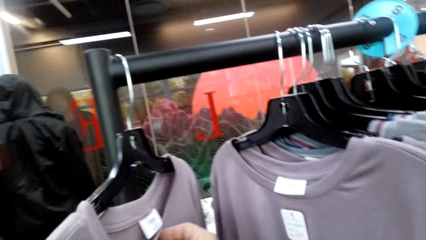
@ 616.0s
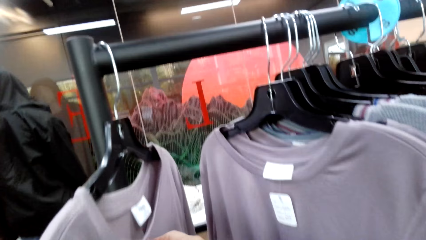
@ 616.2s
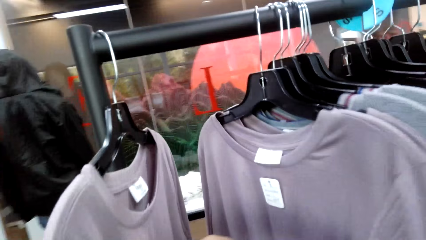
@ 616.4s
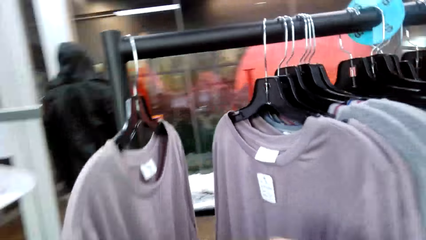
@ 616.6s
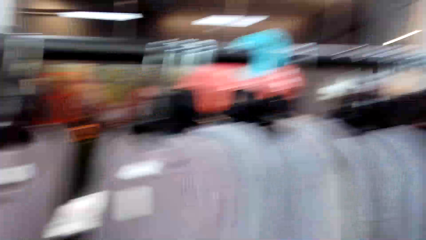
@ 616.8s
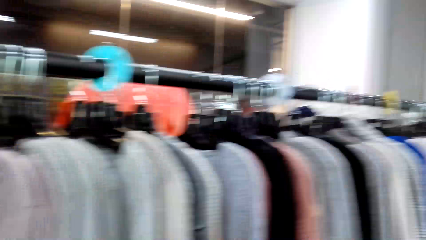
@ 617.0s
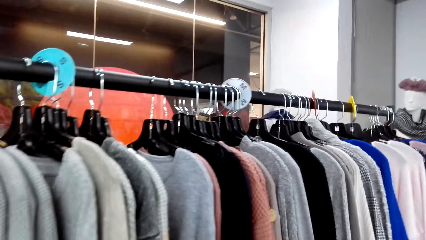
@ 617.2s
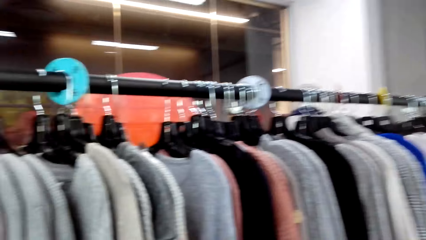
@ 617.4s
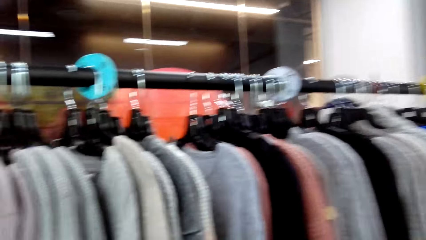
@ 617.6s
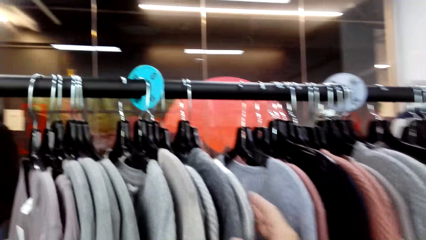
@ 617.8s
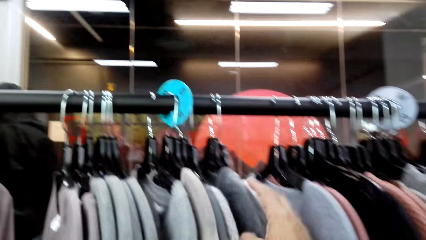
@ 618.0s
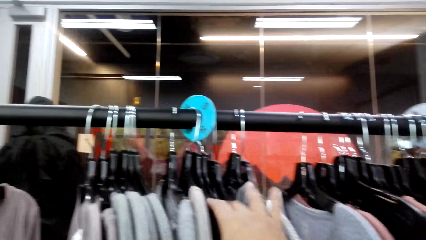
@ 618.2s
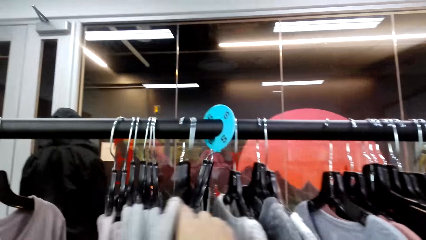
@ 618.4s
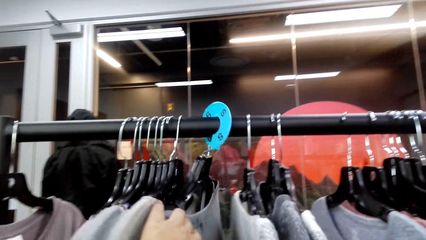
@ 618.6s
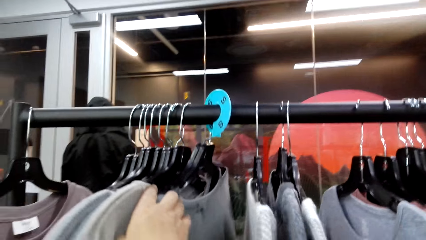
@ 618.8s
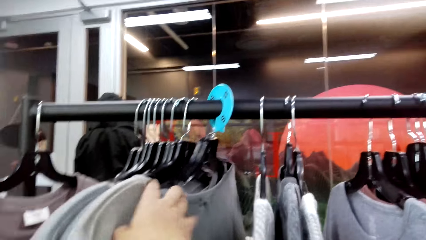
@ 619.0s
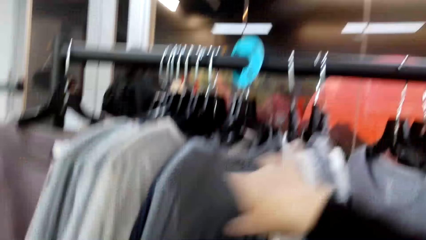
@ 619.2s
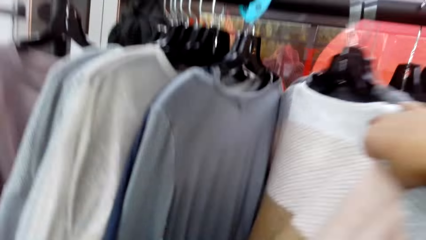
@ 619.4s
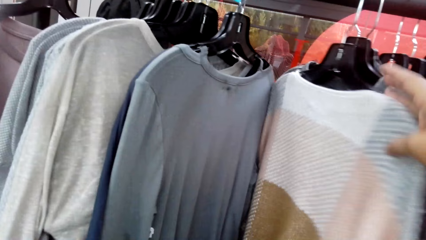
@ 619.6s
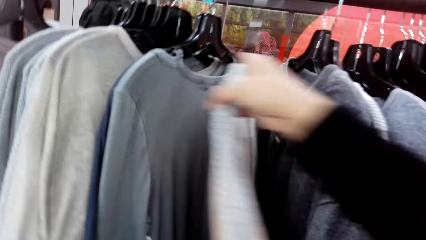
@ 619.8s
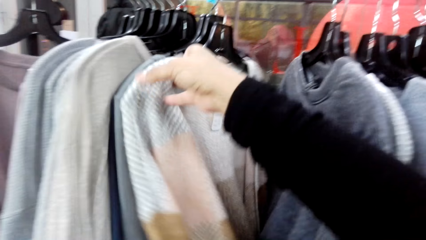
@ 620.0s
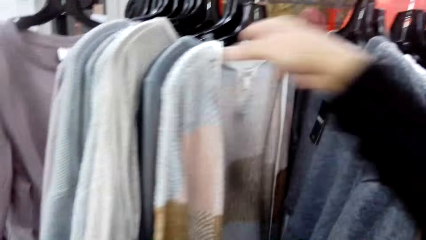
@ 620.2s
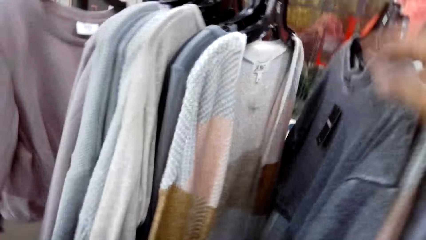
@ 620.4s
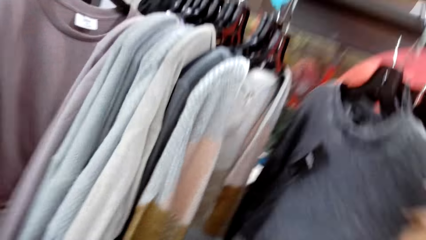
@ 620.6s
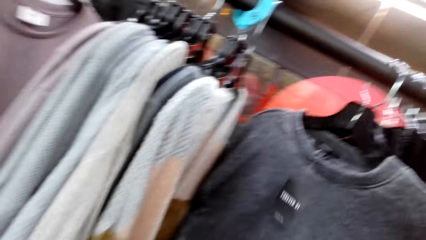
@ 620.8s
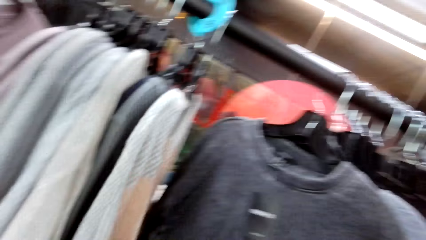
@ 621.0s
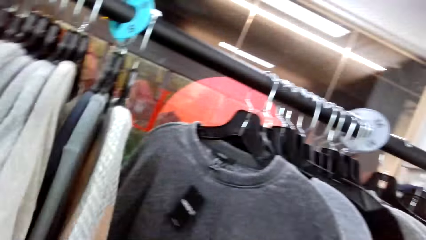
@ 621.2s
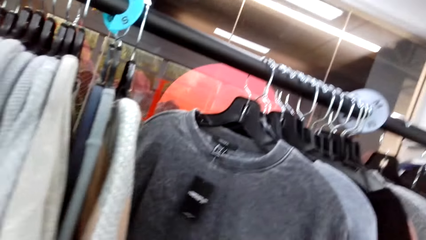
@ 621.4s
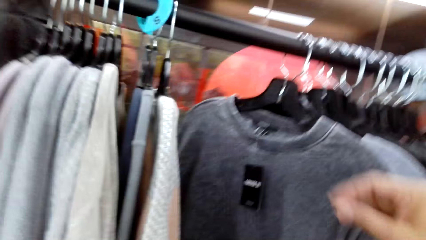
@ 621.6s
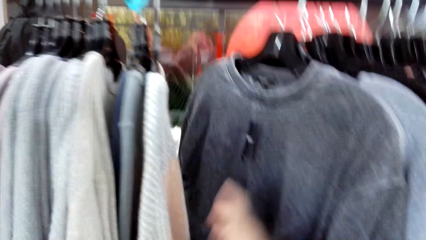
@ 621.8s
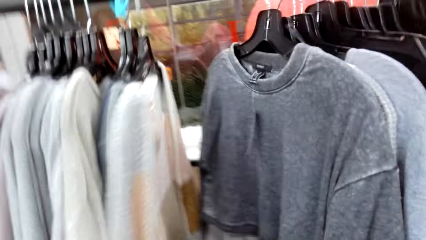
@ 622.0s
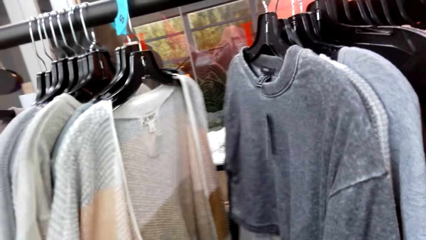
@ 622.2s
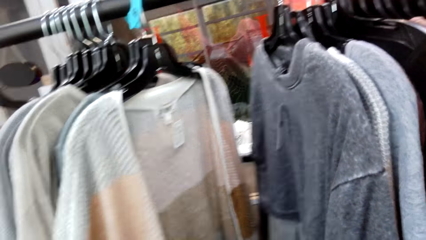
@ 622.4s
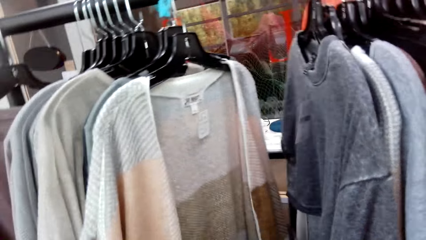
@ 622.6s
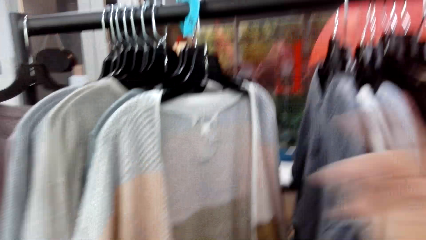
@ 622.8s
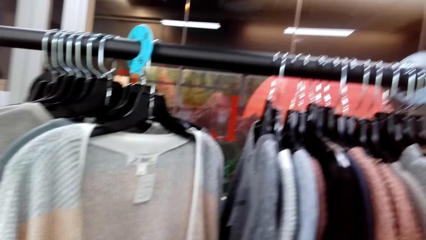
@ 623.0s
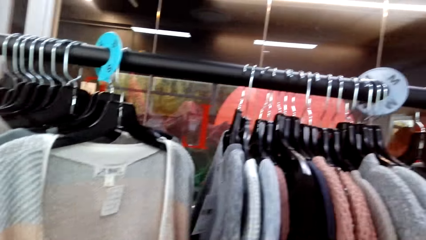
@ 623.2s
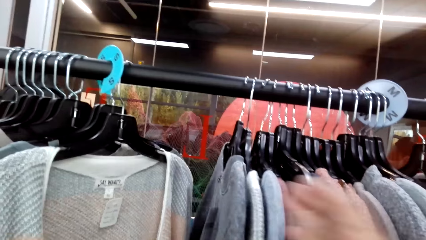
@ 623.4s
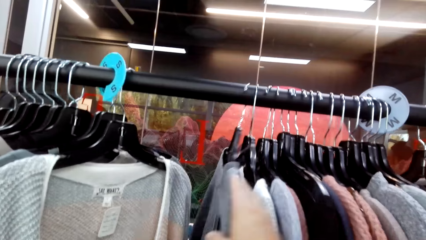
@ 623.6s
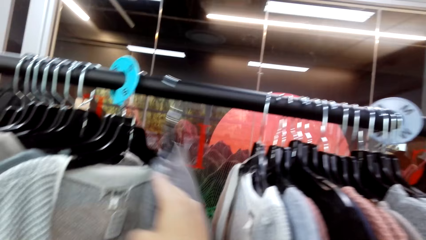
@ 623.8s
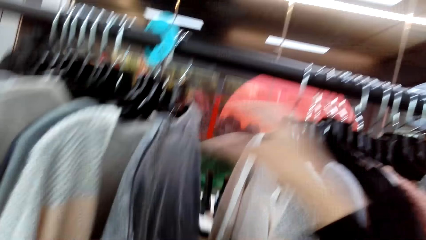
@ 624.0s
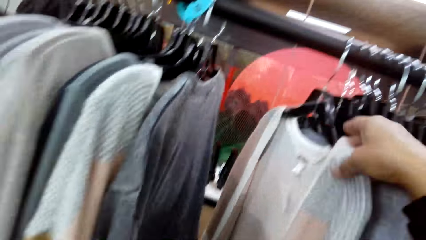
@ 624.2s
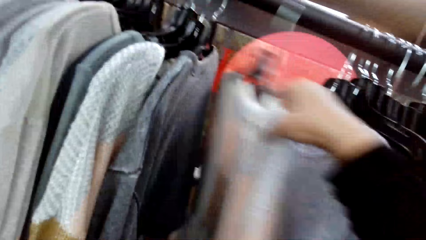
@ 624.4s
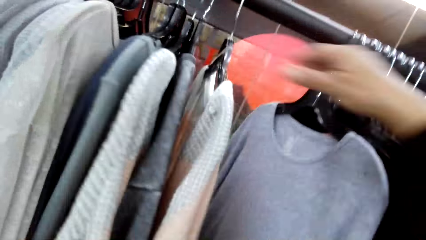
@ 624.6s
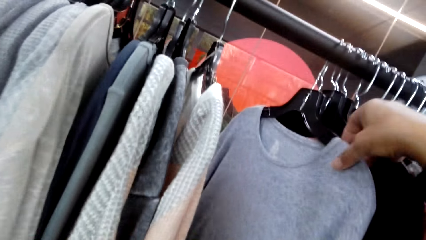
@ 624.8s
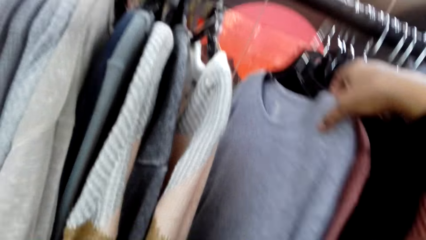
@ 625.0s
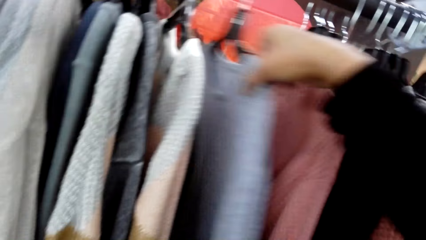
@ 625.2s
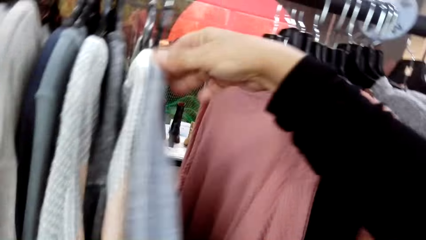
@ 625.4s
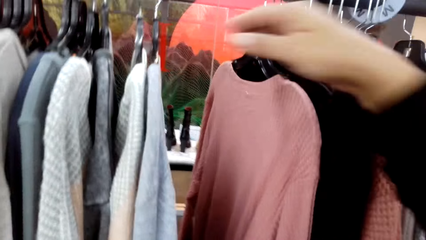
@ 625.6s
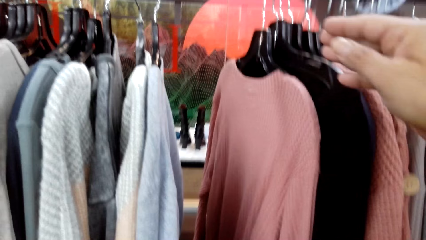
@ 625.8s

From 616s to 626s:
The camera wearer walks around the clothing store. They move tops on the clothing line and look at the tops on the clothing line.

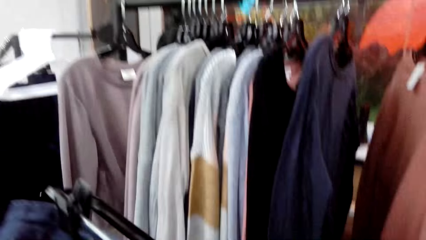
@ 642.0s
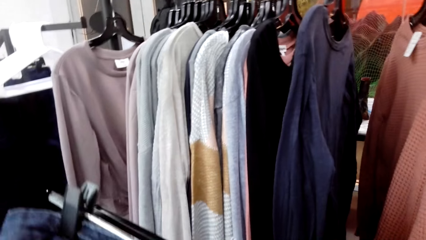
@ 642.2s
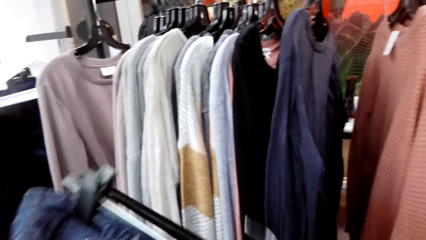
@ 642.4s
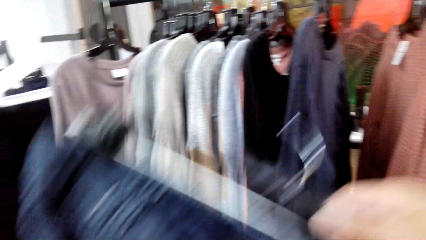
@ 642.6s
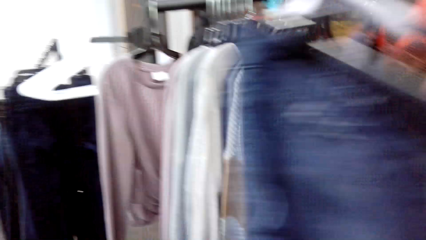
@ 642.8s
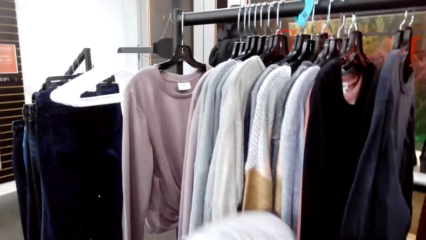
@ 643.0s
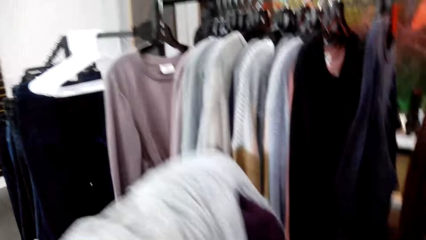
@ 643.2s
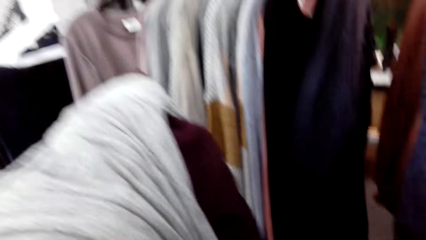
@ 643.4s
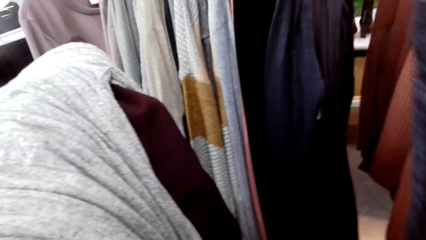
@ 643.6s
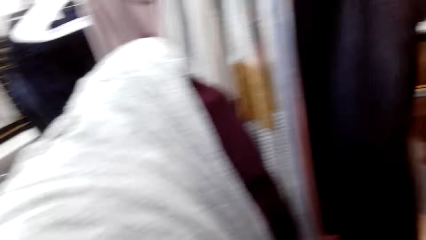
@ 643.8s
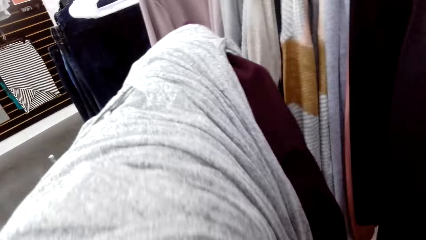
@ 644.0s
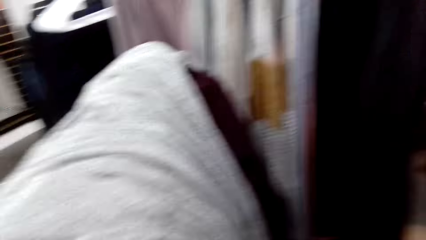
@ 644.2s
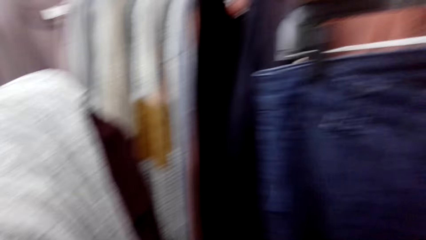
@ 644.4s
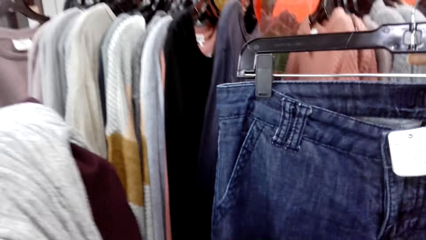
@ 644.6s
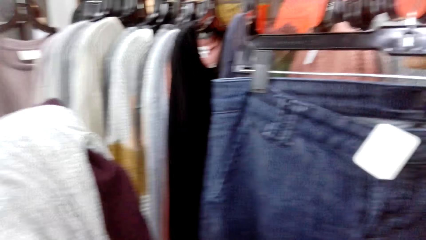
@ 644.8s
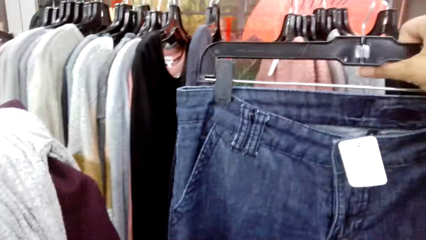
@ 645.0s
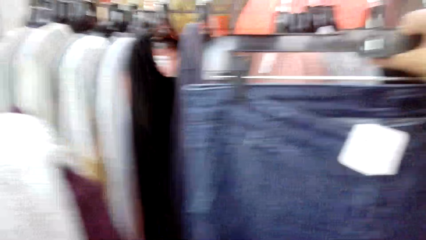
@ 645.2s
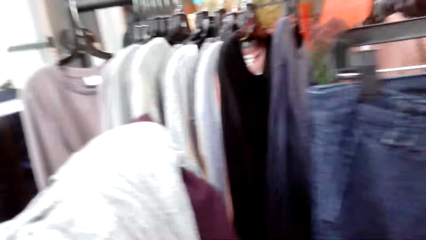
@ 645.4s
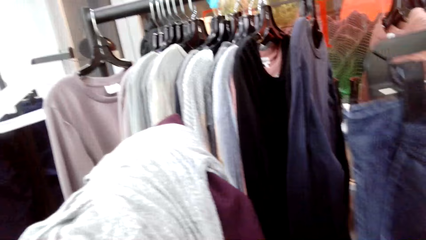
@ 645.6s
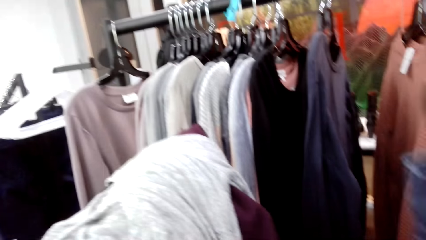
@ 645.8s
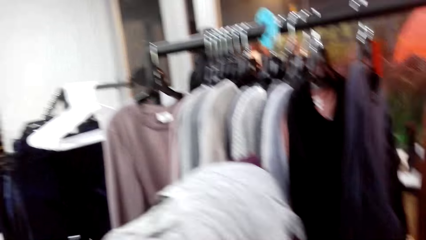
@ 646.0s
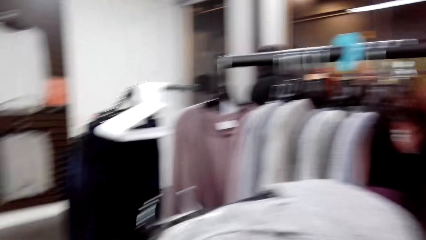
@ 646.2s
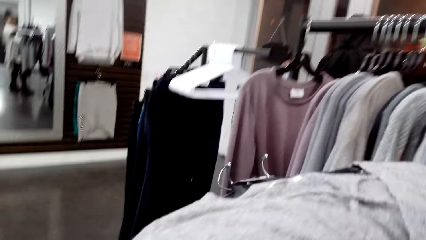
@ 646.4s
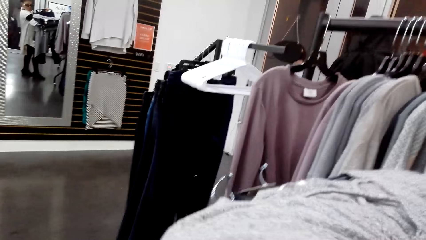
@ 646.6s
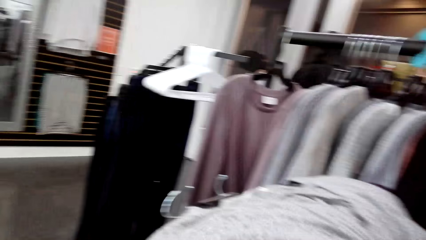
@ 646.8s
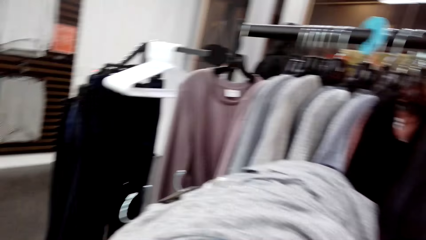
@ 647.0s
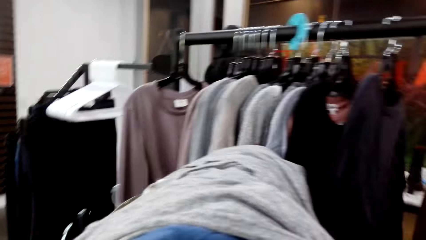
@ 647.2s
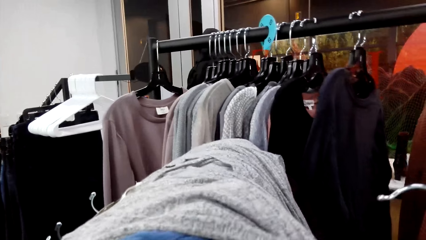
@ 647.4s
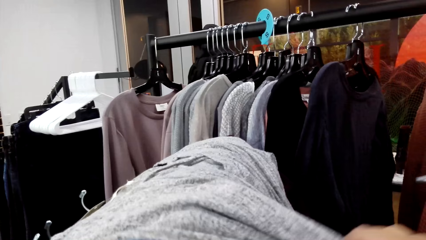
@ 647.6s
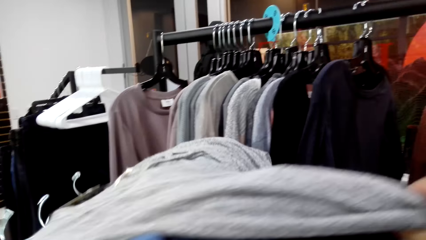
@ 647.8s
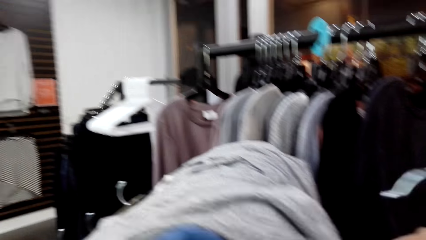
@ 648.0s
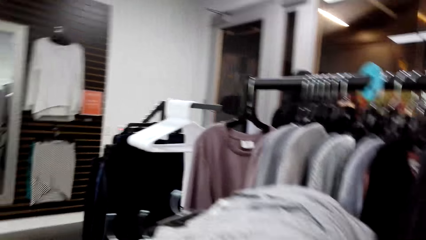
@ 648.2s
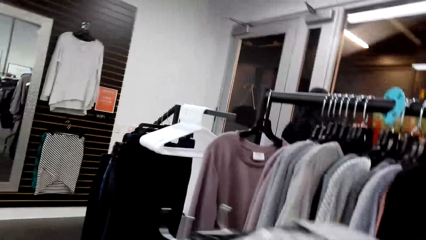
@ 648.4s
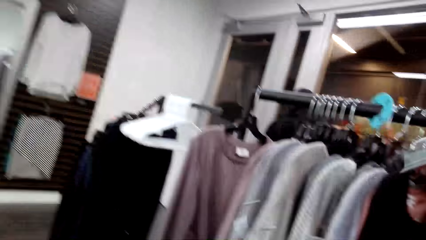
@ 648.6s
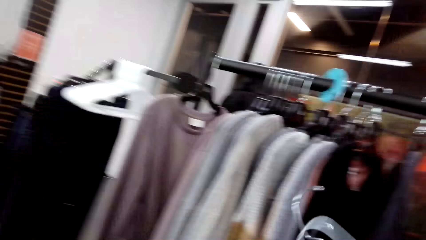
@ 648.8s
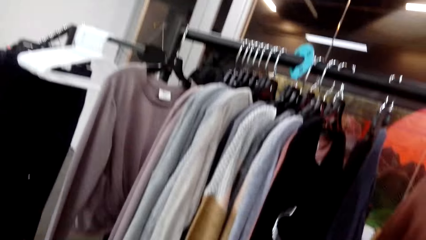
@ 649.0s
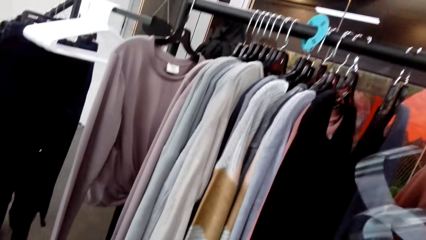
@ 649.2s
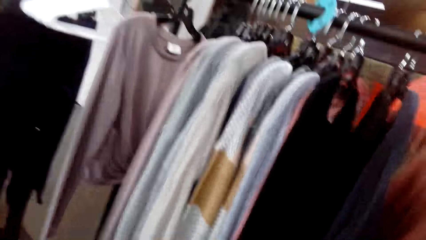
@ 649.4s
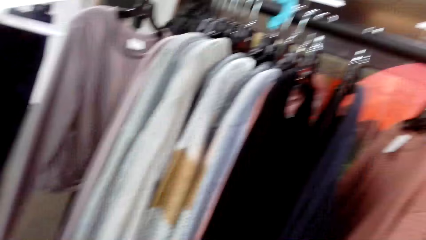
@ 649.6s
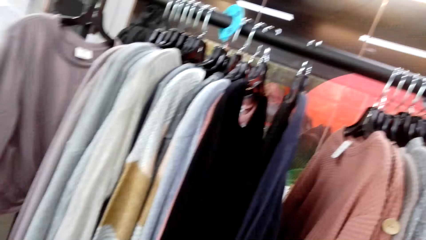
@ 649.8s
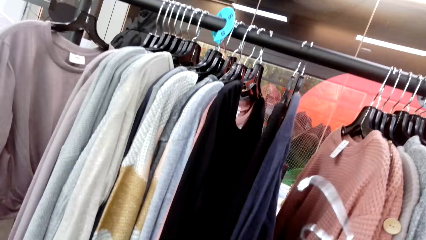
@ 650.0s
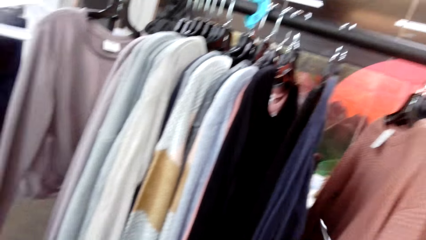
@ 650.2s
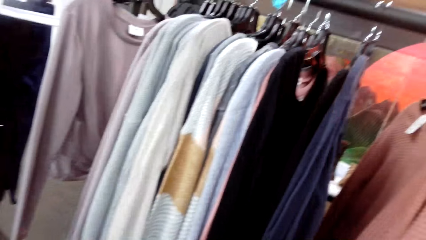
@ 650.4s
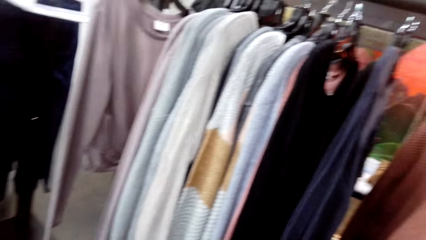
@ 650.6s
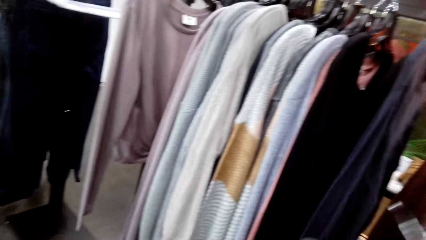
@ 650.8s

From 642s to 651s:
The camera wearer looks at the clothes on the left hand.
